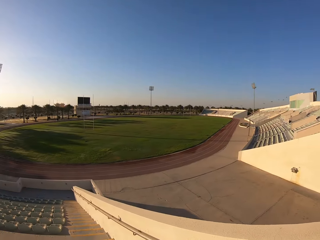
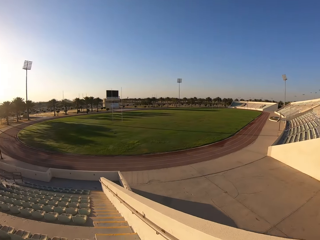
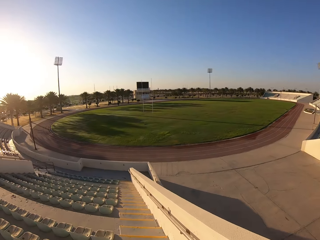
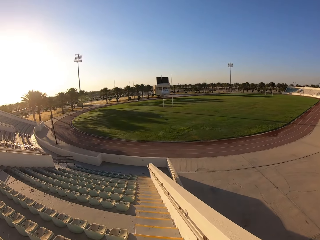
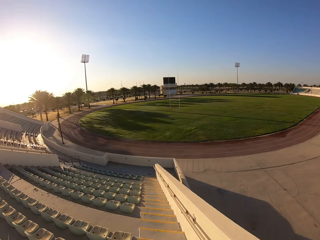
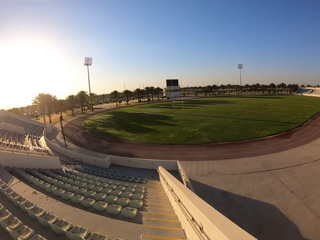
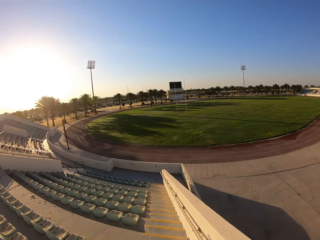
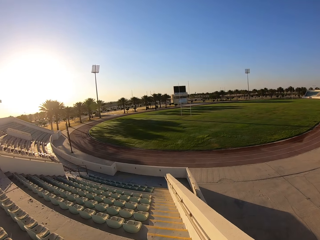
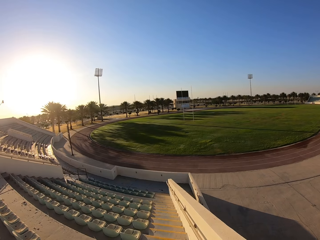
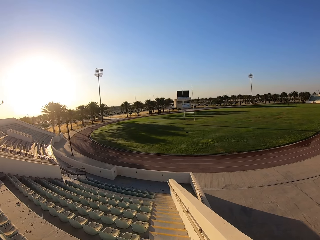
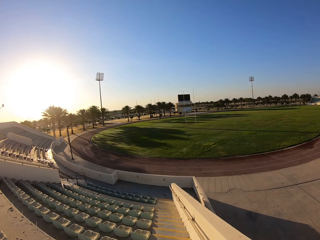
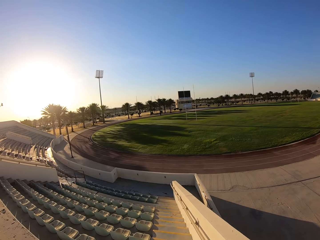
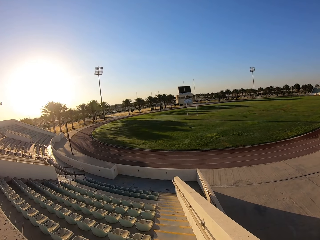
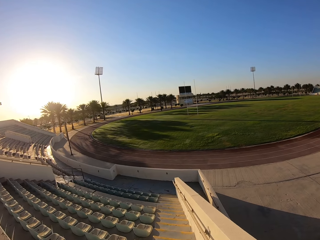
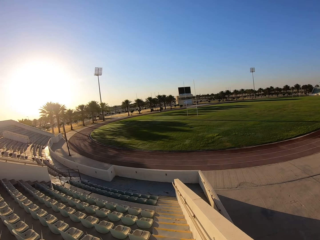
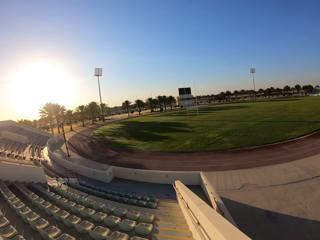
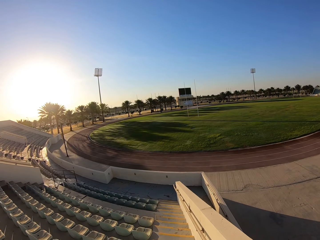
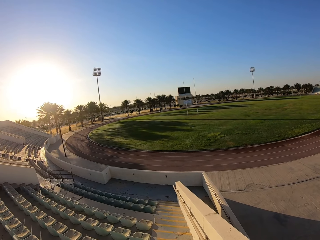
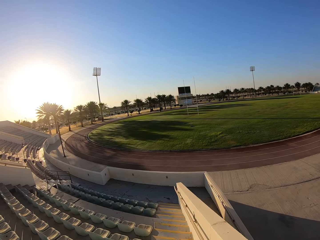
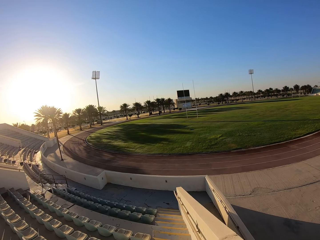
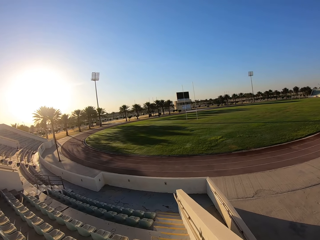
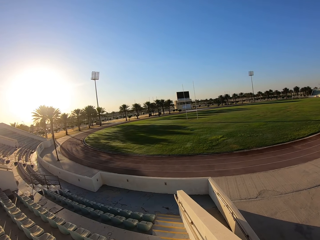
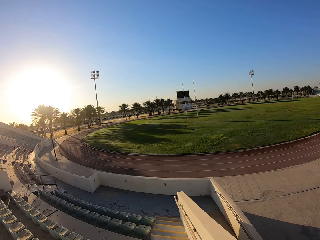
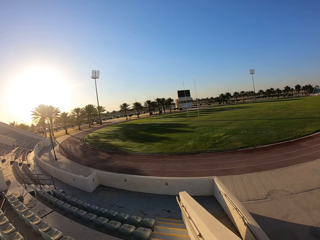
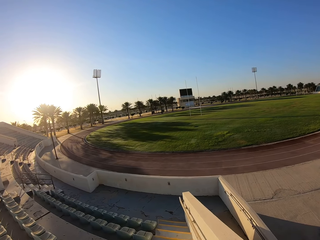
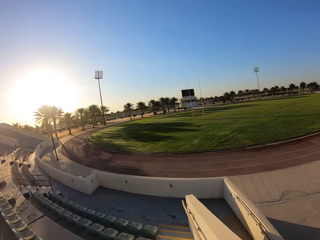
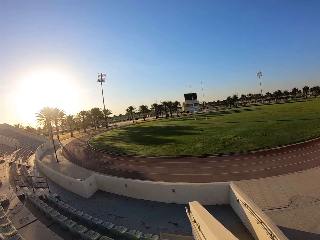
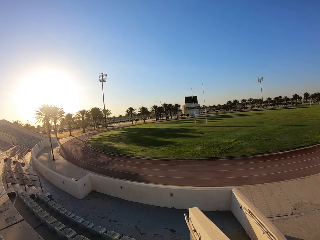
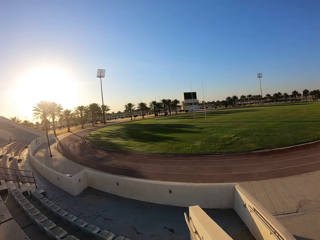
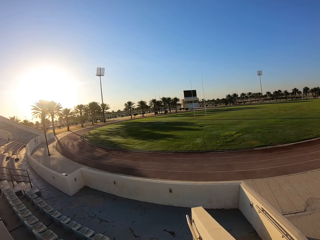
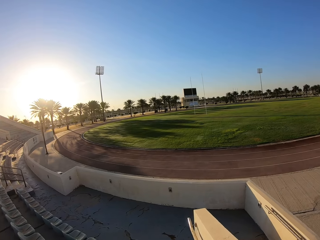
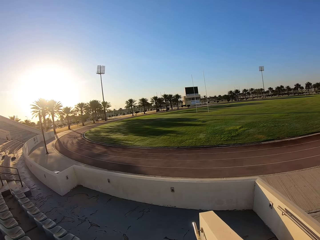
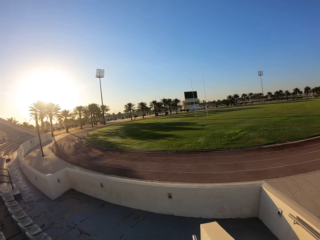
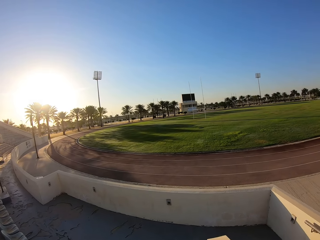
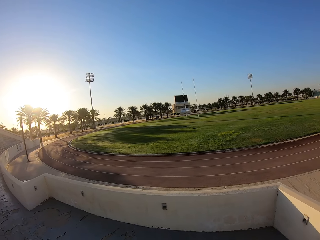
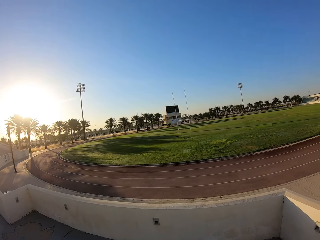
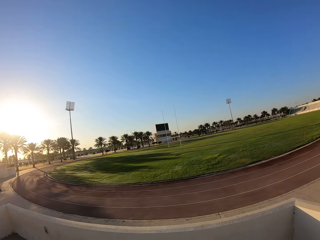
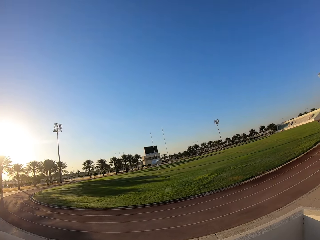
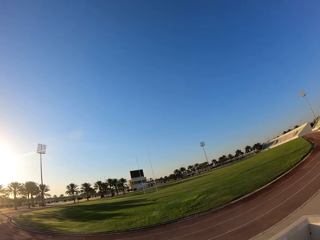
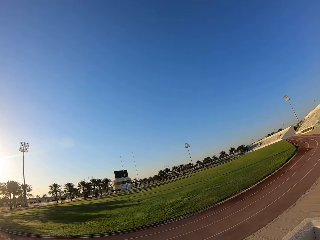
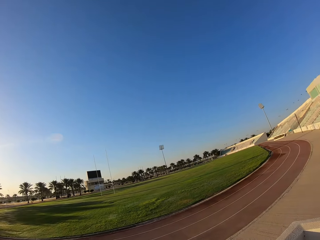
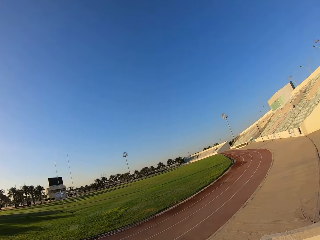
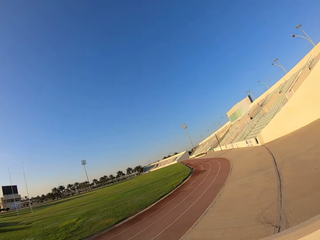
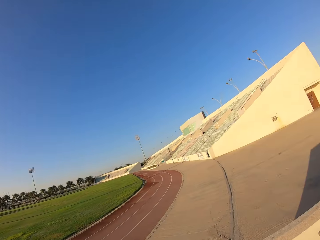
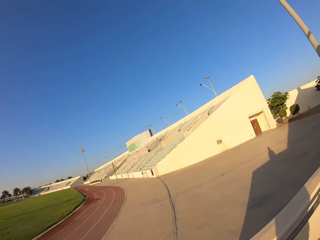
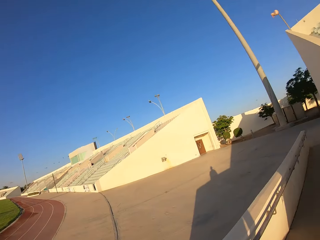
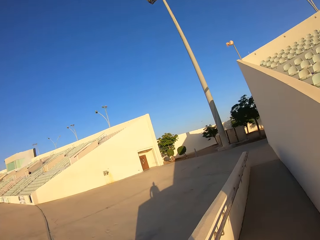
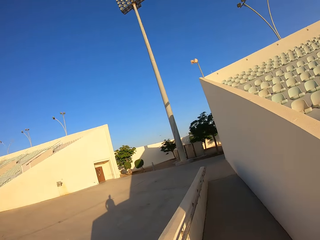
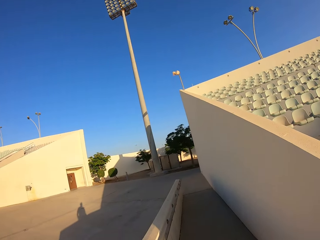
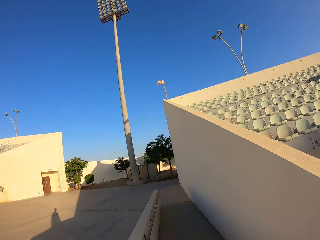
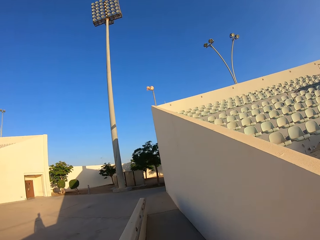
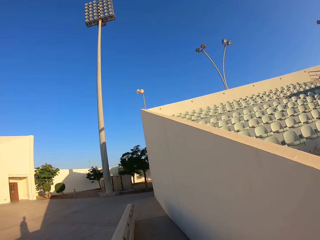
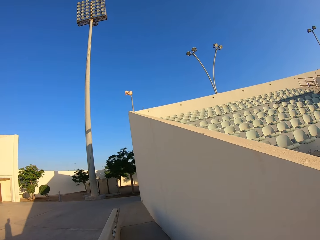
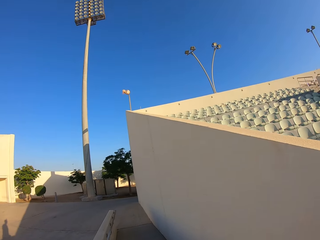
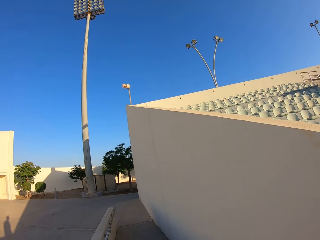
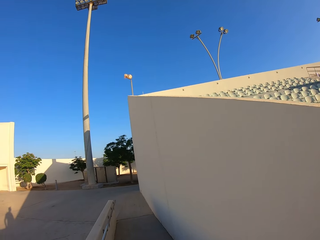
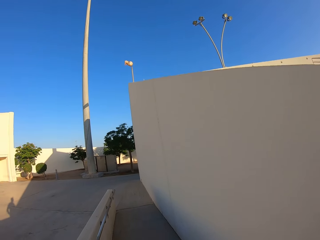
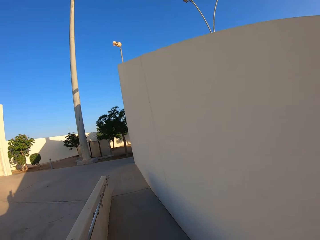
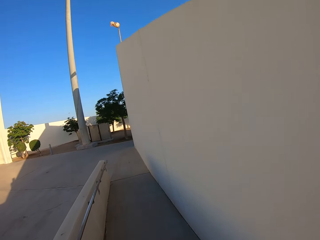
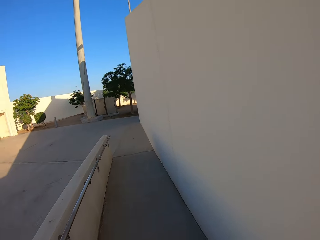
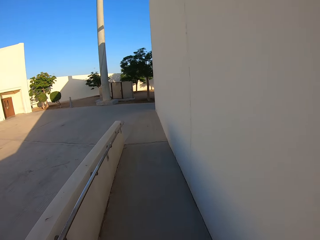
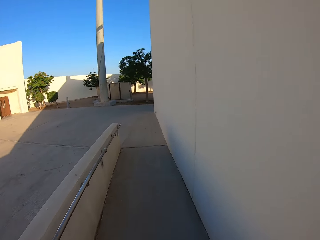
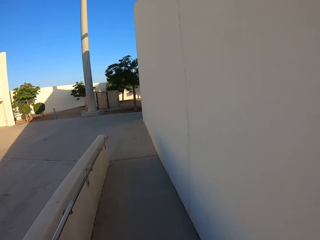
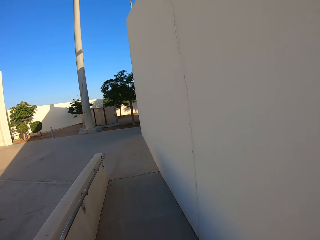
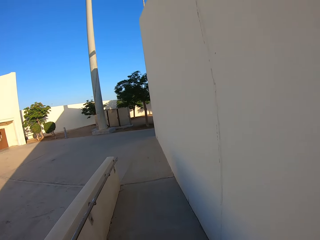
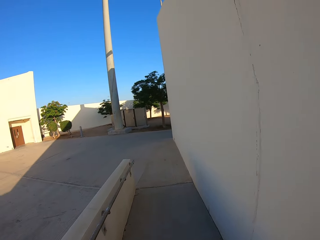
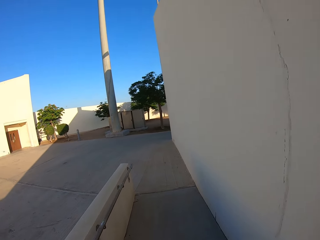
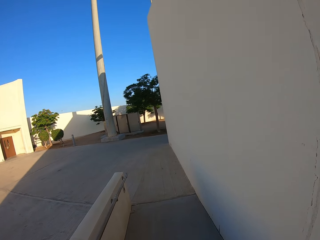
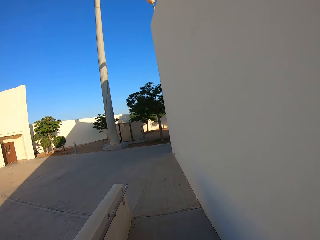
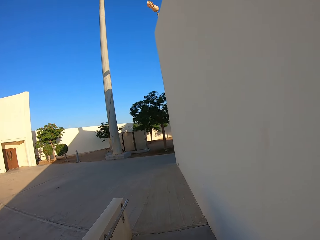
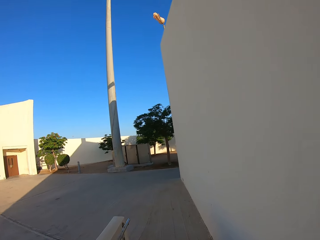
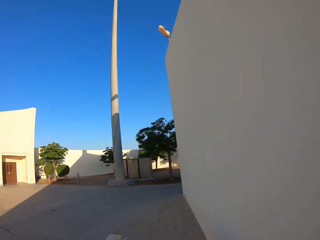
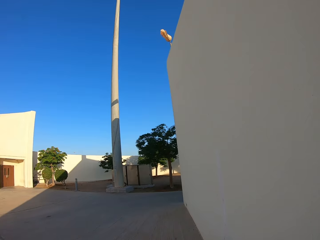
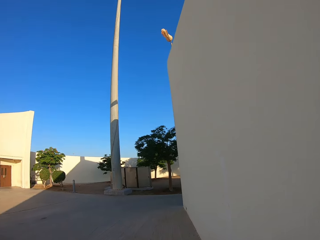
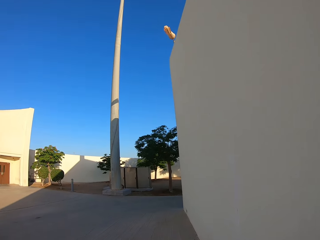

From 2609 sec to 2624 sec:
The camera wearer jogs down the stairs. They walk.

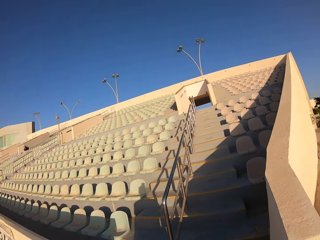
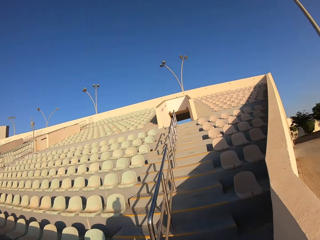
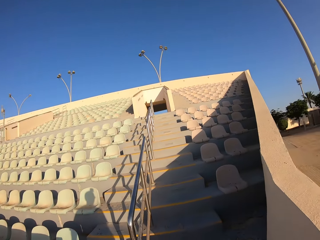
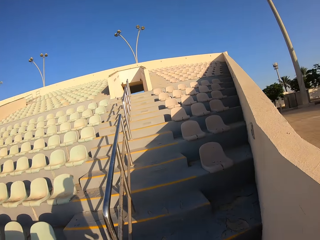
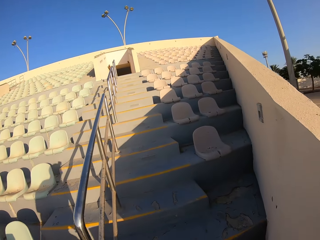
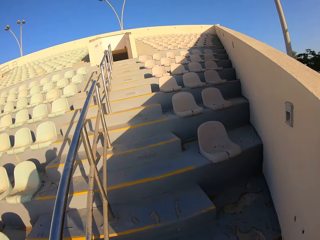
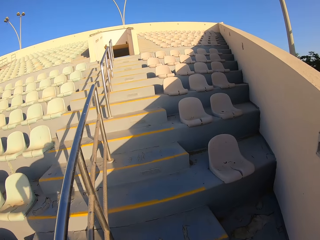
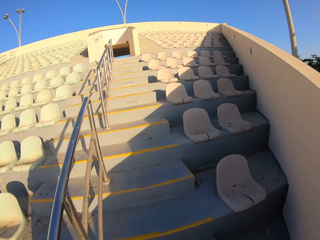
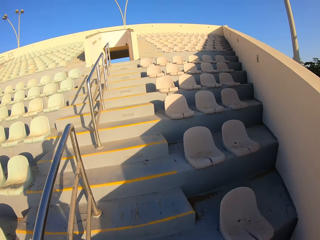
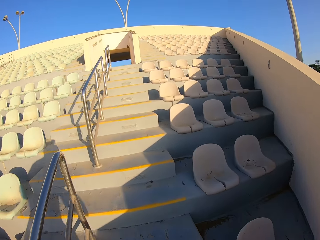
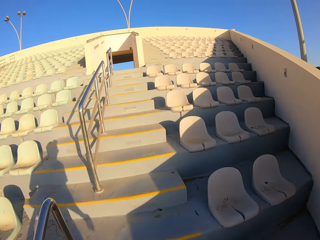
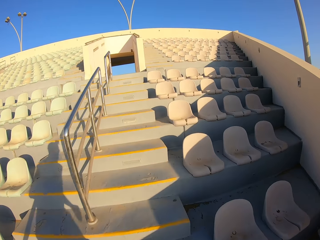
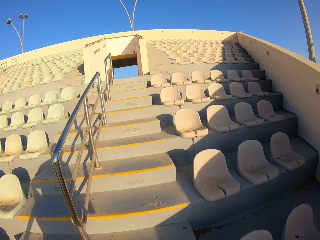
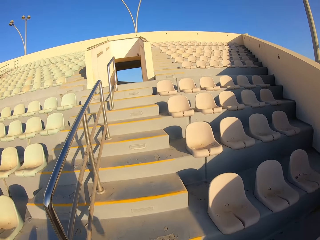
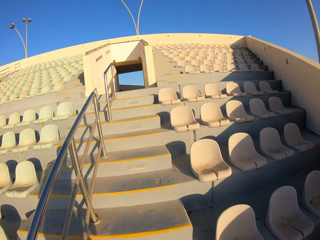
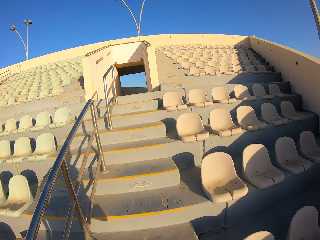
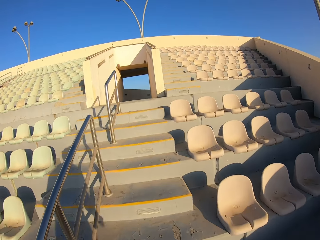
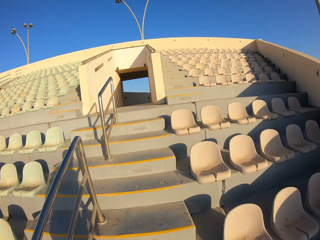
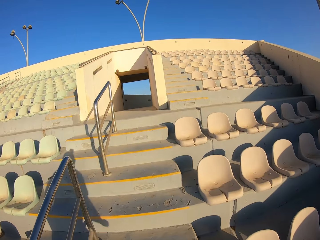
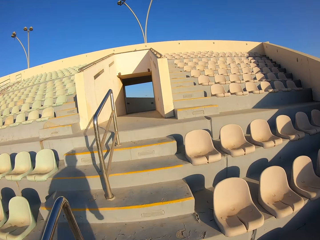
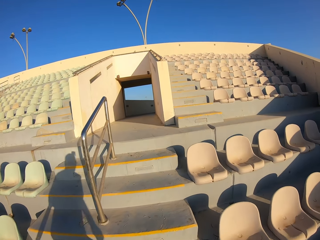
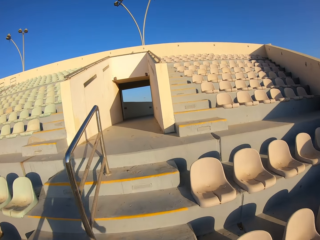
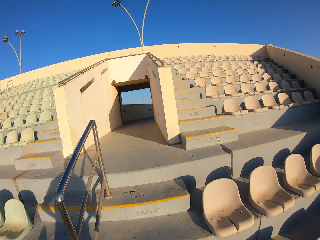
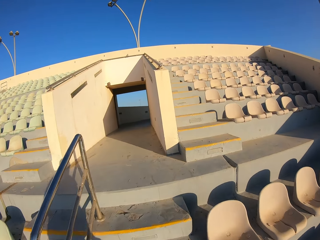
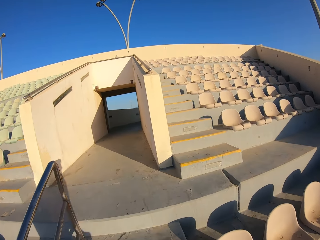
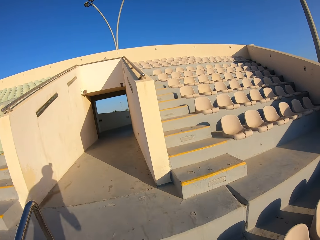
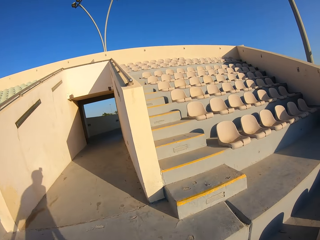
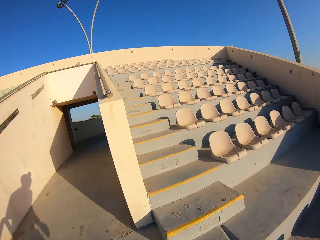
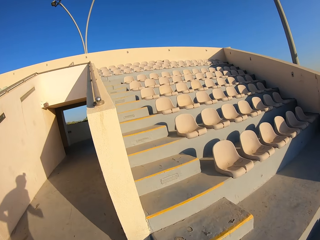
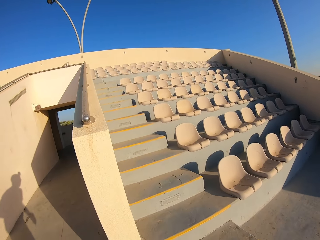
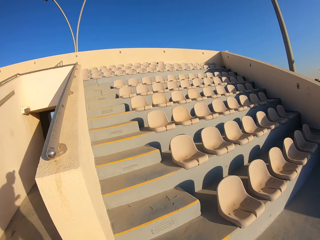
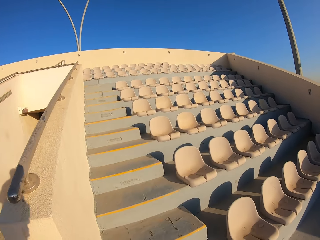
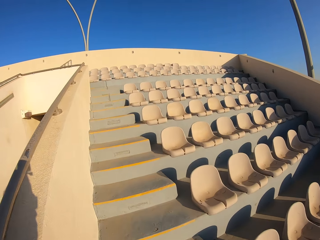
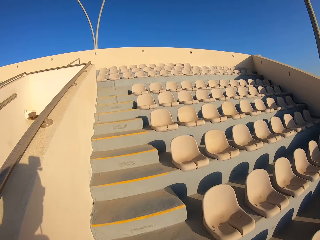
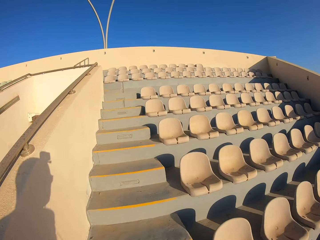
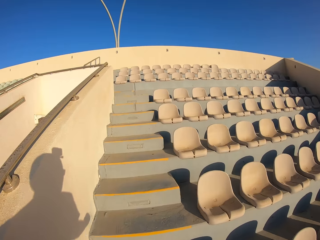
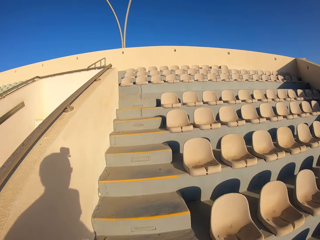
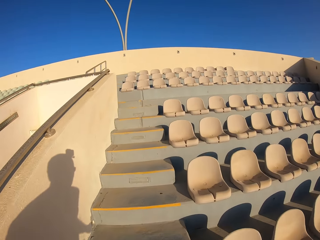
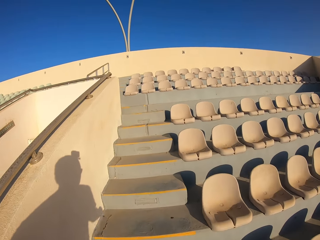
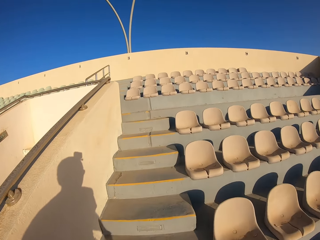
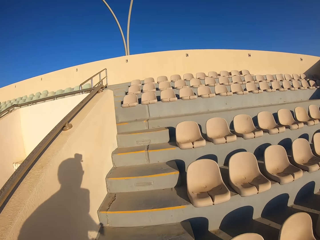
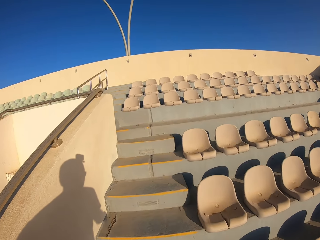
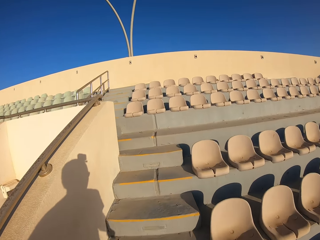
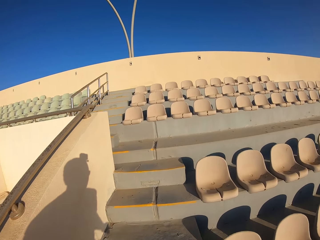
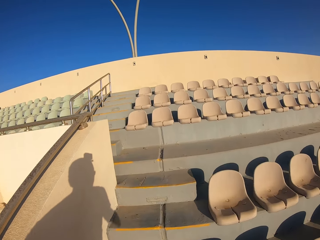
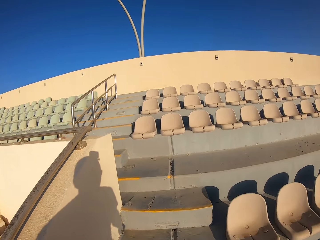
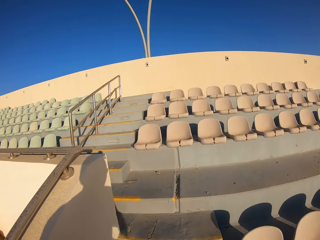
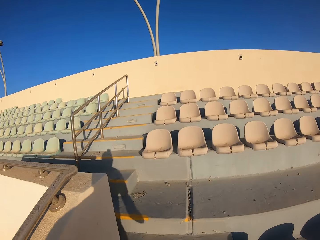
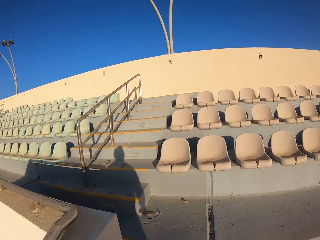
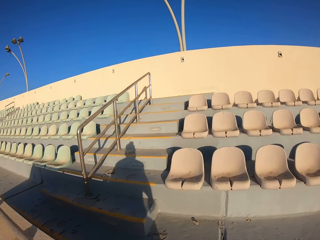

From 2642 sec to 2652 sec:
The camera wearer jogs up the stairs.
